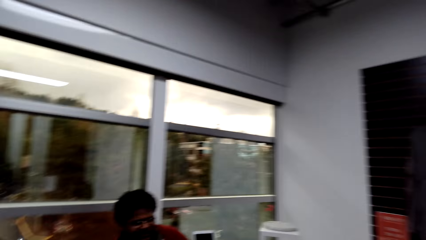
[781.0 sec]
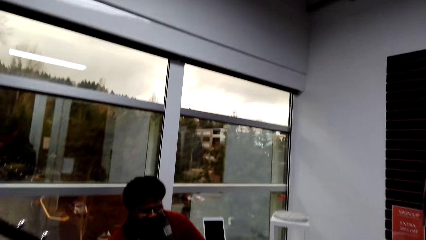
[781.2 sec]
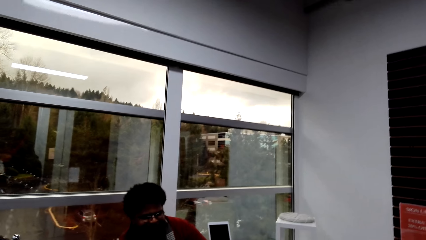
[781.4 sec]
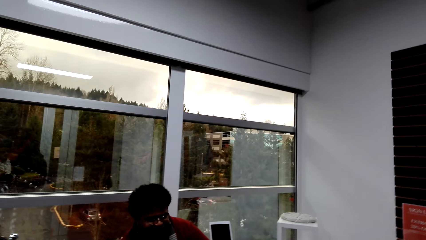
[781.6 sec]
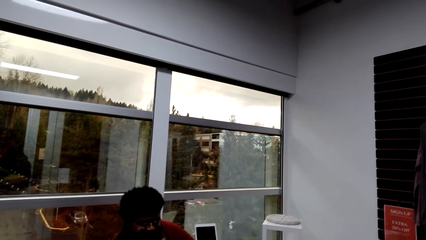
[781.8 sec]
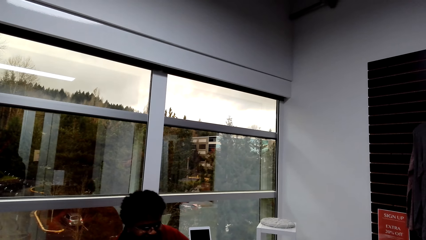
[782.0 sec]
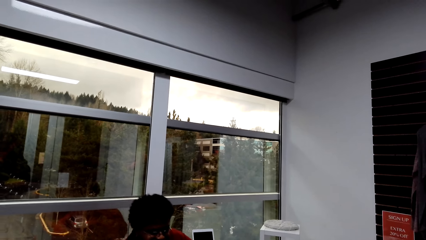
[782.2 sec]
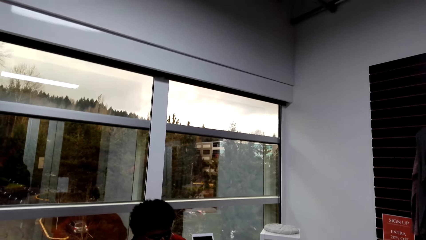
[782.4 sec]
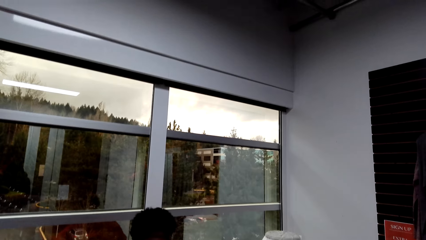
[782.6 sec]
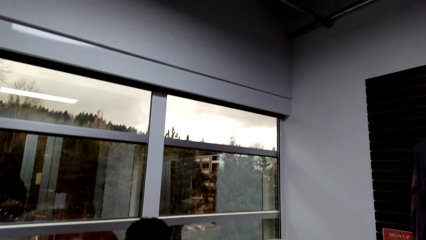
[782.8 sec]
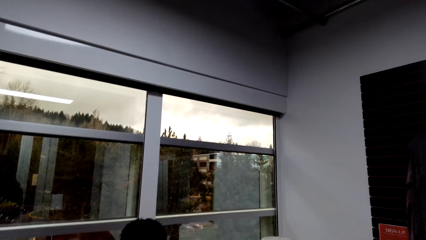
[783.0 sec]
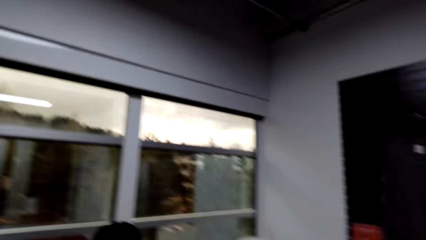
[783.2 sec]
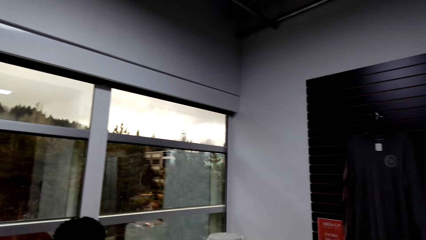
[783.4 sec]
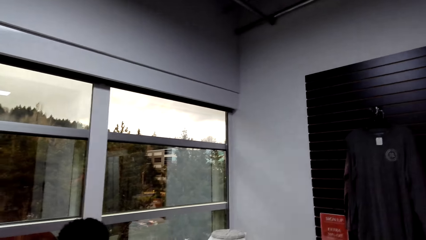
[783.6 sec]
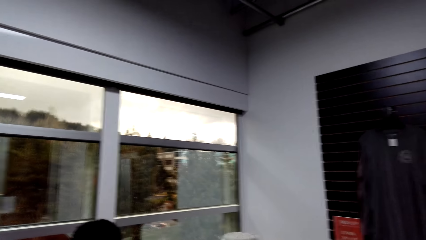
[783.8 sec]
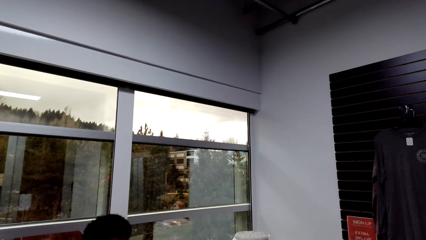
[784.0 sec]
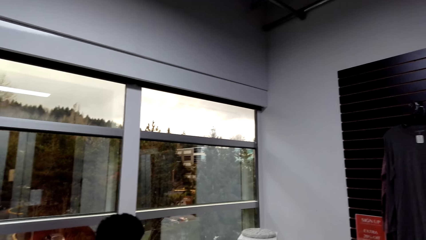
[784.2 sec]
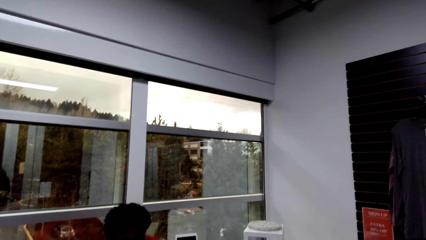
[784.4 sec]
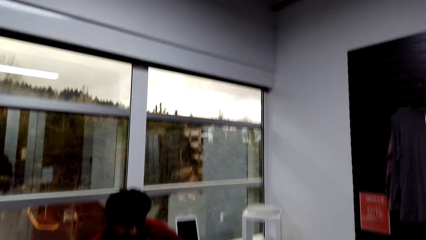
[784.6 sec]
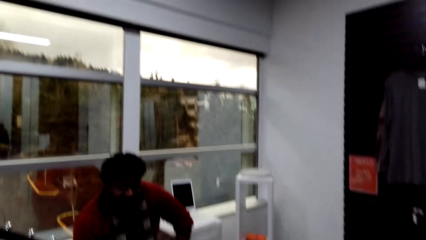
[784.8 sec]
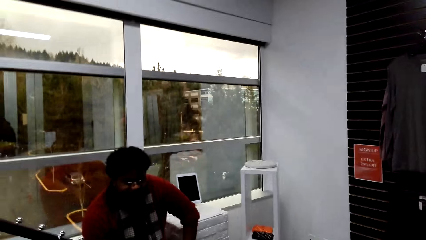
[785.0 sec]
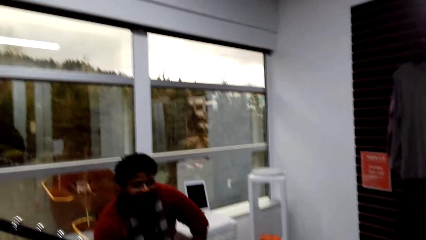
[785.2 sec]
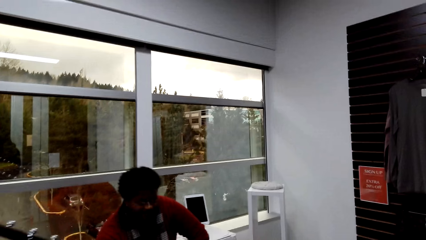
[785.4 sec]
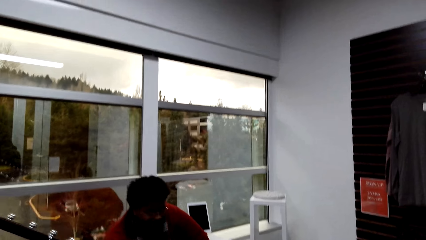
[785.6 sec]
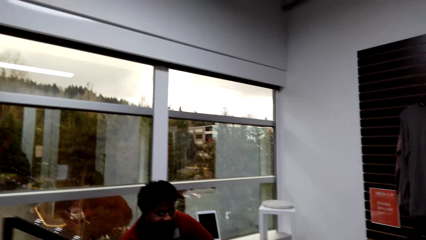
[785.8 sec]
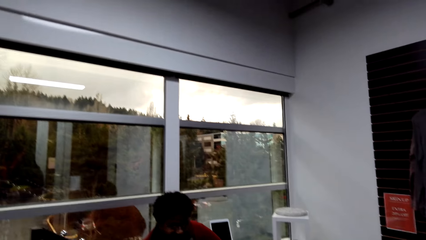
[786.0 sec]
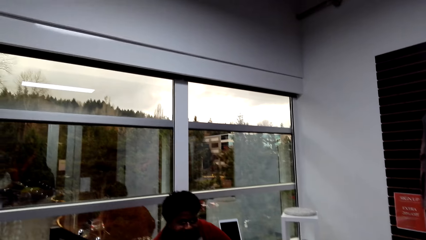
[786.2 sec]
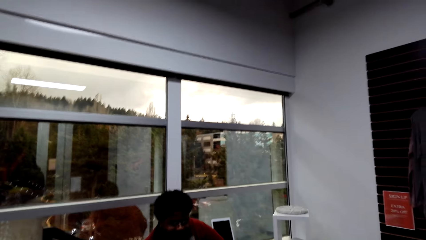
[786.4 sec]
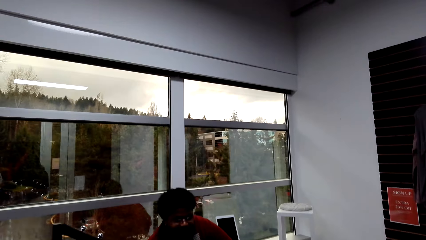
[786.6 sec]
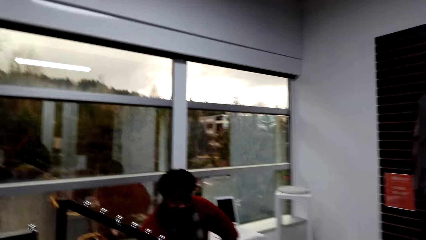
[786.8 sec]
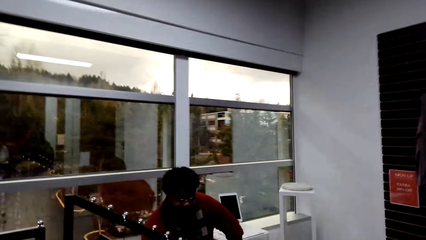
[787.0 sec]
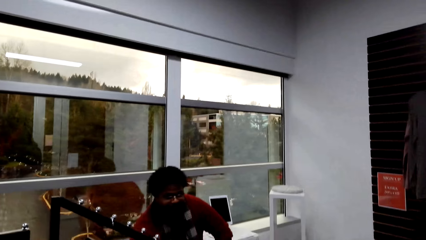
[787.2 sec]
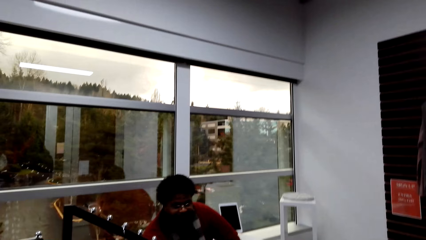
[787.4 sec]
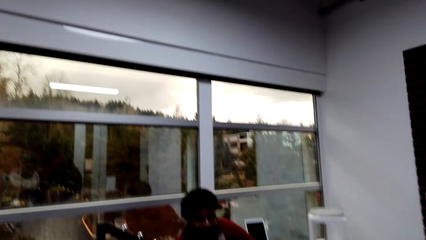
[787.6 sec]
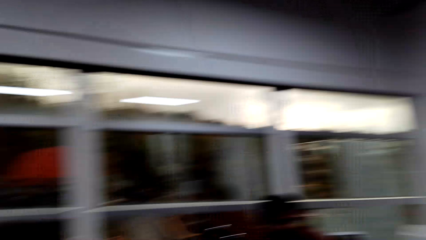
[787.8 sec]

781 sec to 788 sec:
A person puts clothes on the hanger in the boutique.

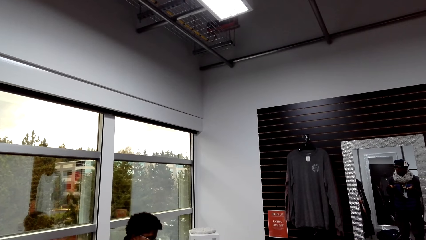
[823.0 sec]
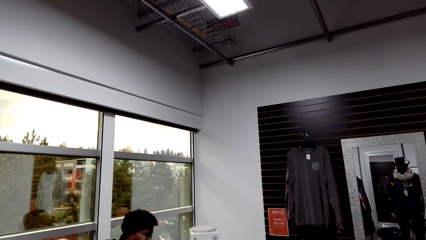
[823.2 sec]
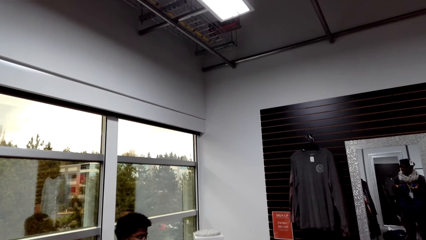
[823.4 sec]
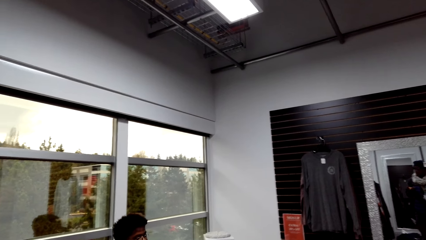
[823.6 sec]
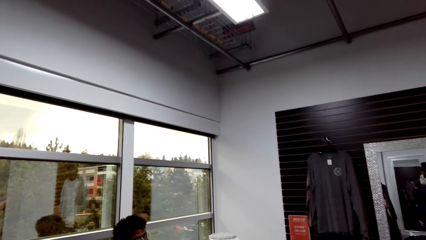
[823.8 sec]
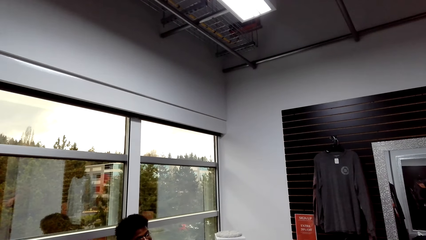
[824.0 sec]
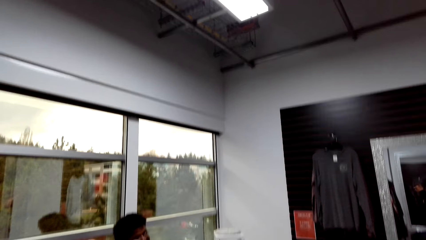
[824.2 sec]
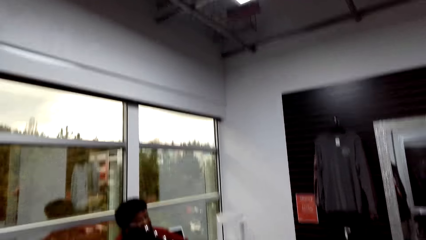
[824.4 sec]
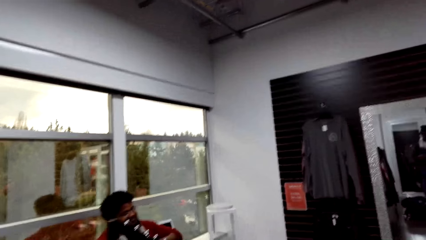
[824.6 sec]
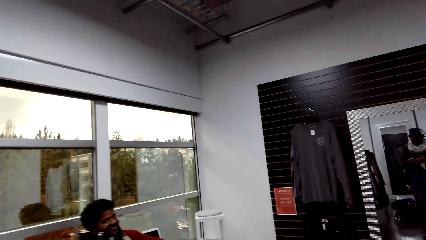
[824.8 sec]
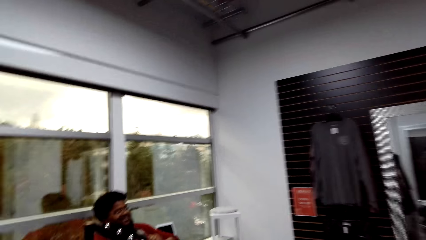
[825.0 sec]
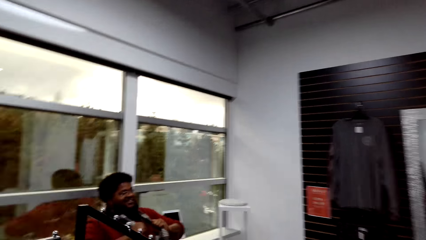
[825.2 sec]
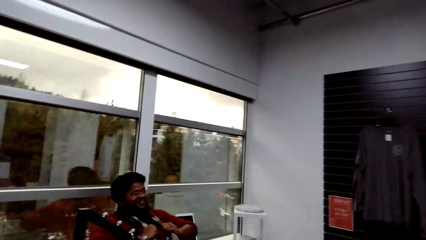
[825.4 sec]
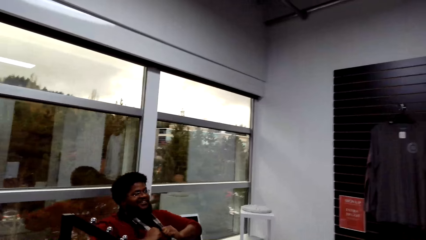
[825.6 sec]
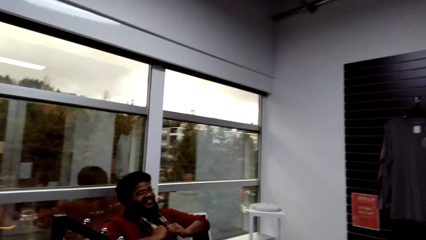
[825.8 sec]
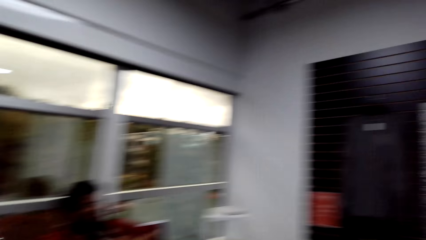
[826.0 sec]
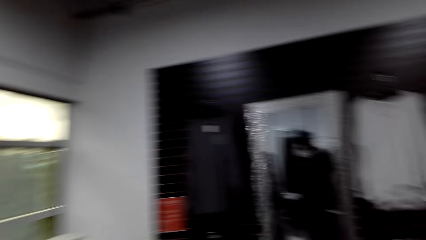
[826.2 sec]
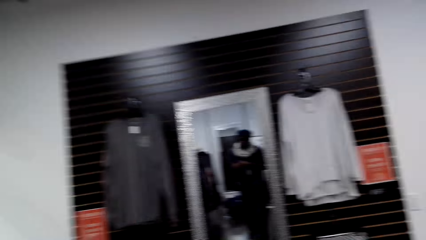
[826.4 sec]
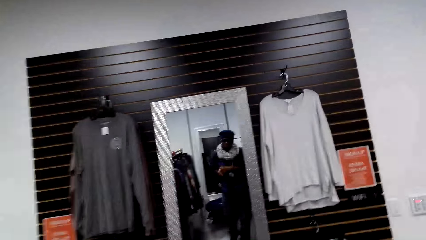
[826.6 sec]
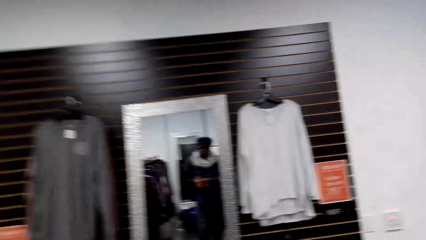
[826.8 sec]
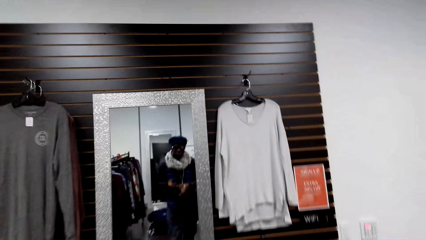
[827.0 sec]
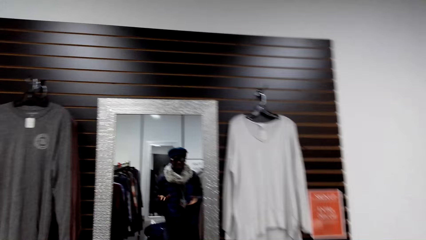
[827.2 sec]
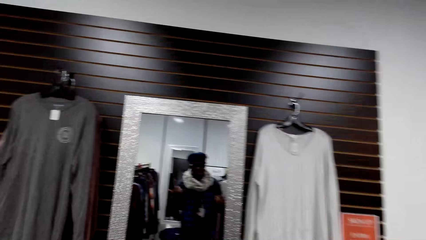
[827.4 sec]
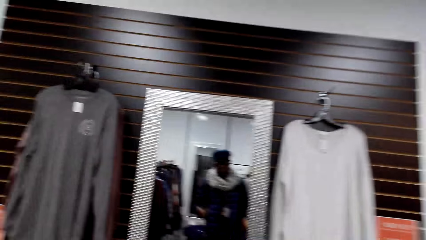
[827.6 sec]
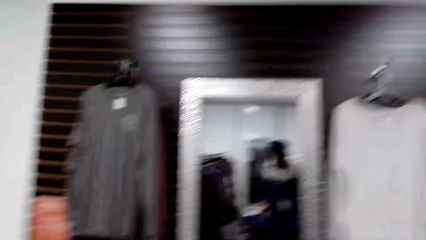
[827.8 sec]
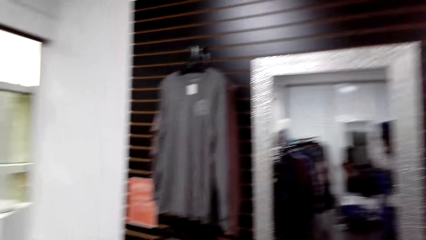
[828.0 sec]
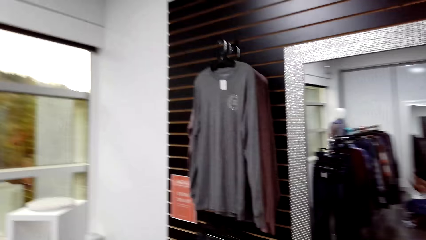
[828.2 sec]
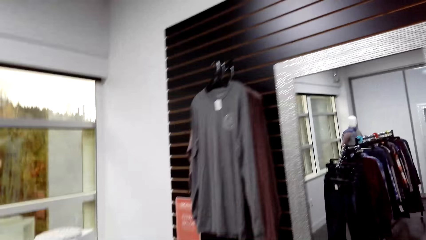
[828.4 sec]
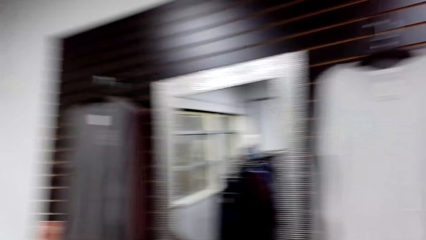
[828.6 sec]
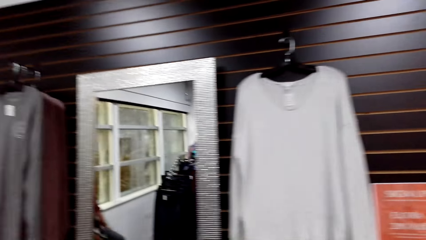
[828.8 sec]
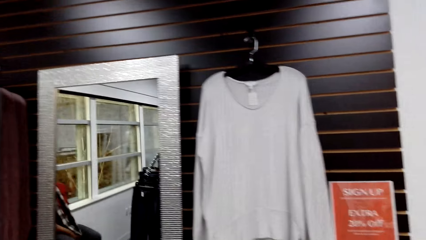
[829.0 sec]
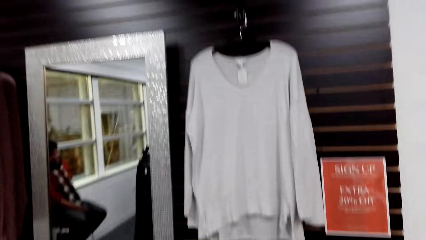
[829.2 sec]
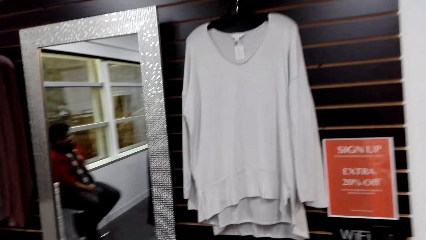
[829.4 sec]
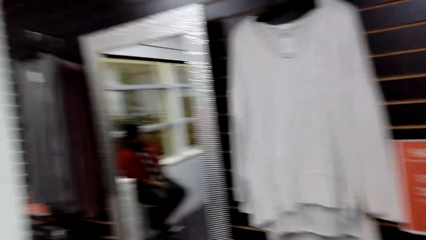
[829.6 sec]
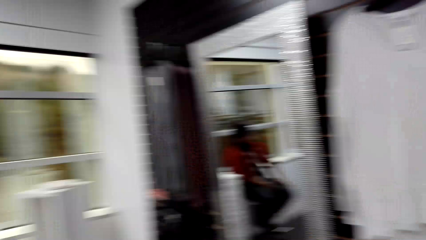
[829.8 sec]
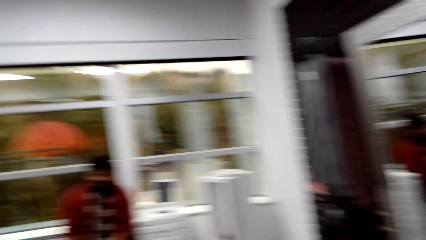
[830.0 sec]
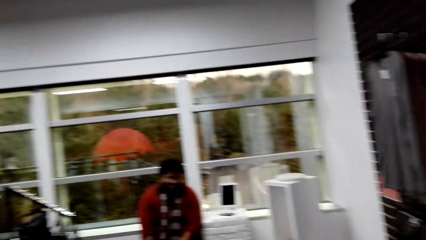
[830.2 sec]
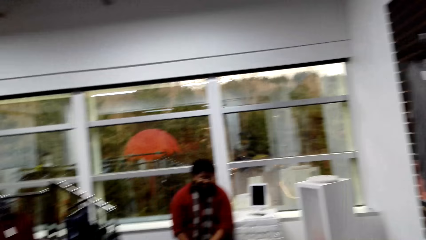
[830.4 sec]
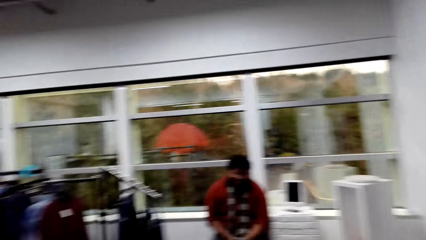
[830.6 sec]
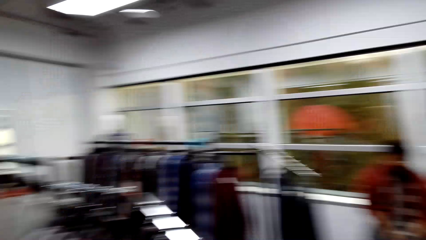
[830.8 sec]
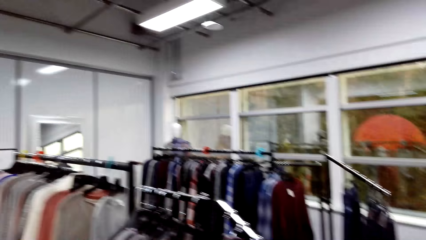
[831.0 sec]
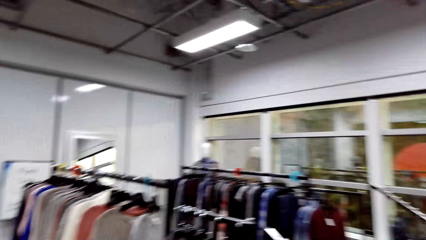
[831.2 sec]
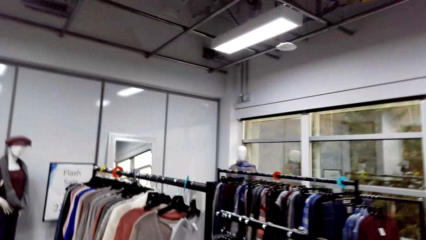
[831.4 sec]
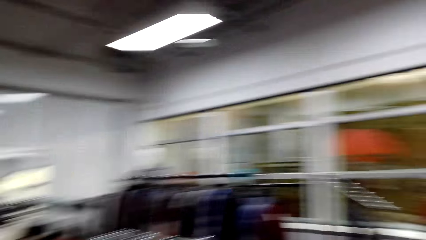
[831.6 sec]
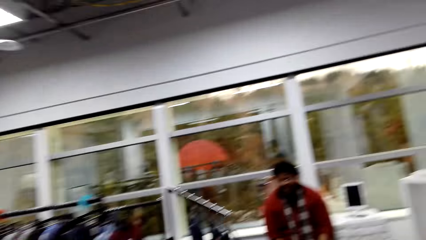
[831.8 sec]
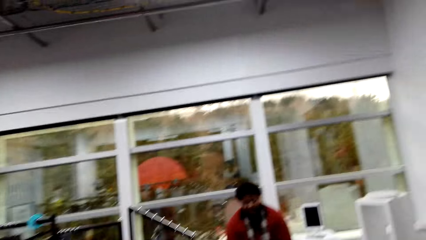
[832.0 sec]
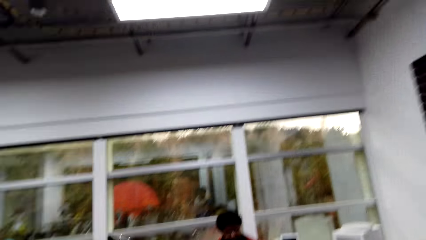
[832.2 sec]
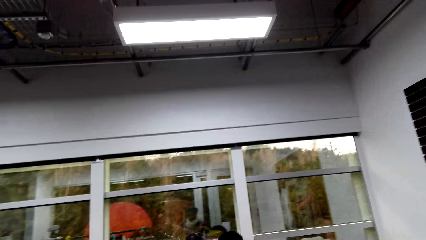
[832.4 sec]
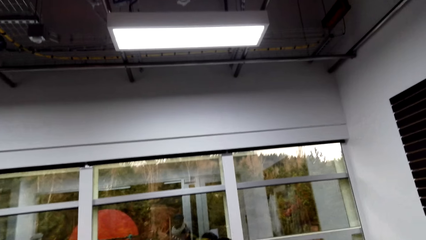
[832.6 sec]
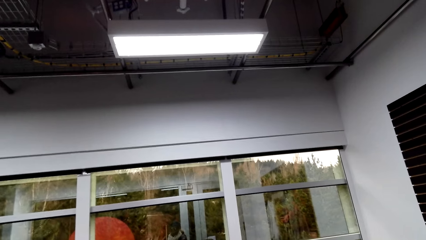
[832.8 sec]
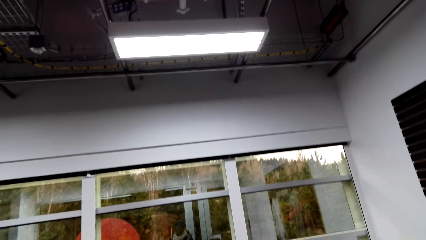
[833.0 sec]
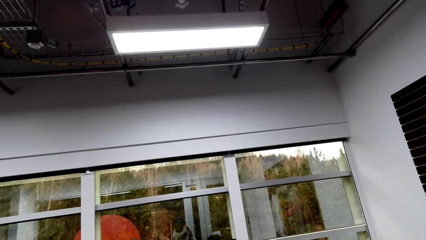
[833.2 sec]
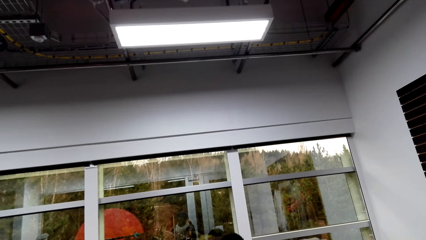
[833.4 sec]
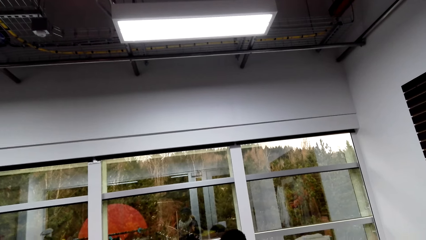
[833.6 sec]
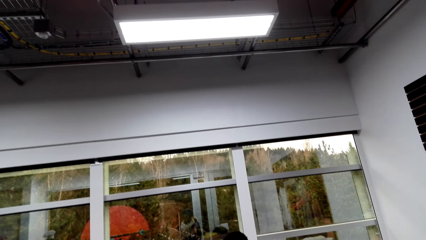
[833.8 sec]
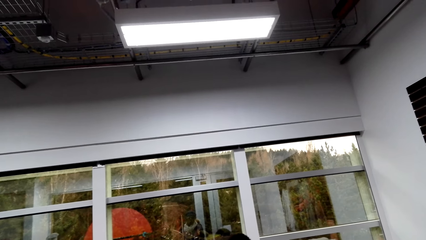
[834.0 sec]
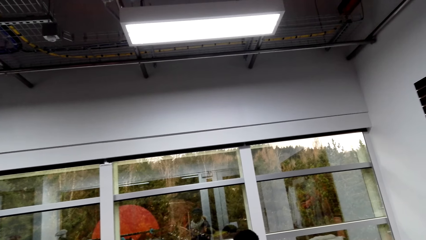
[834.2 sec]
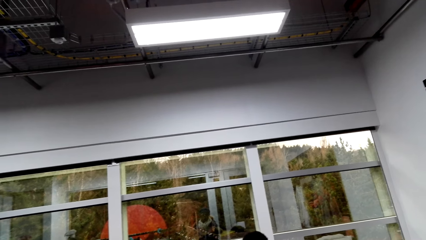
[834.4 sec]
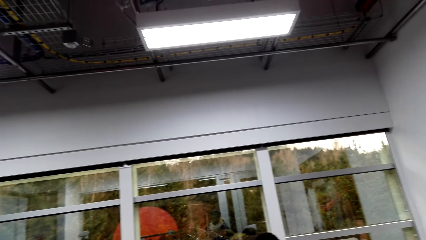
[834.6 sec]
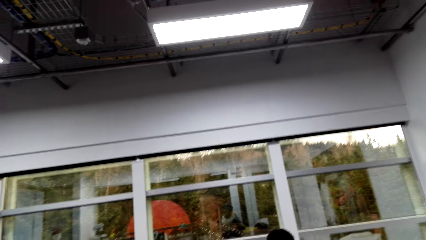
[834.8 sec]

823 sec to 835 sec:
The camera wearer talks to a person. They look at the mirror. The person sits on the chair in the boutique. The camera wearer looks around the clothes store.
